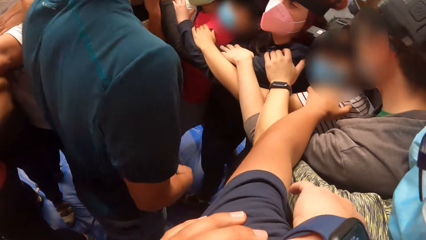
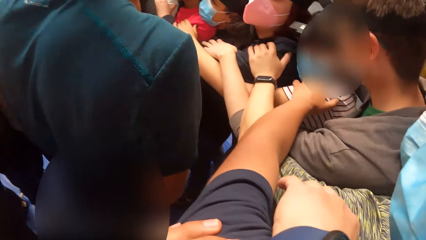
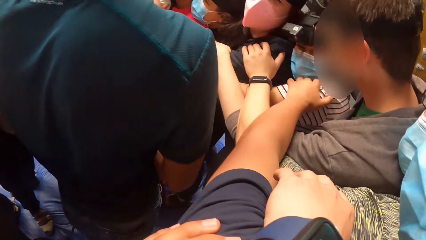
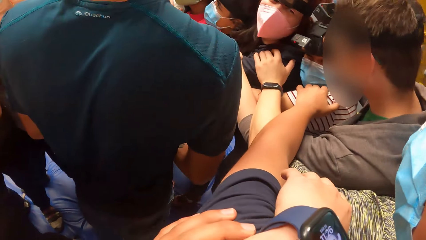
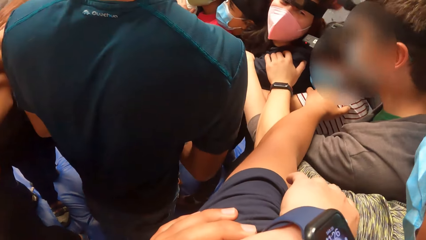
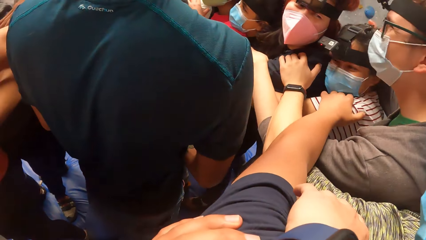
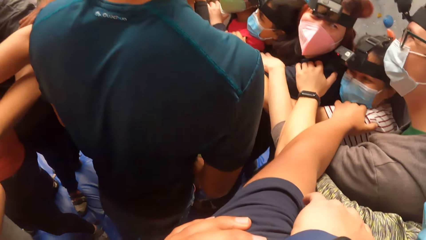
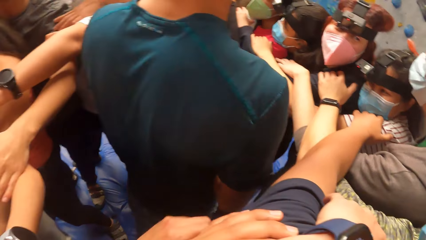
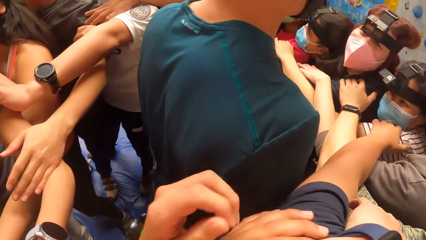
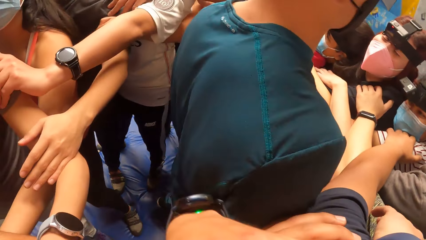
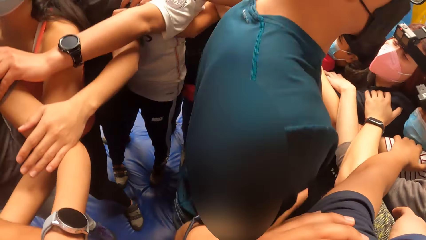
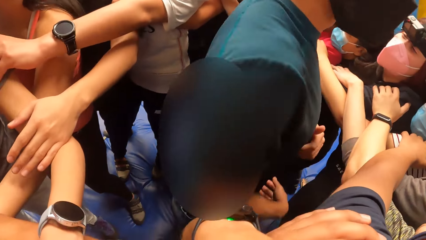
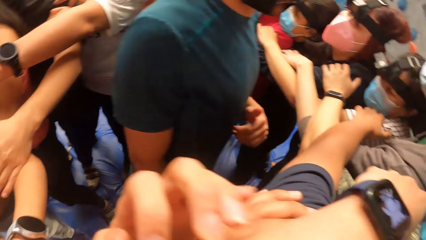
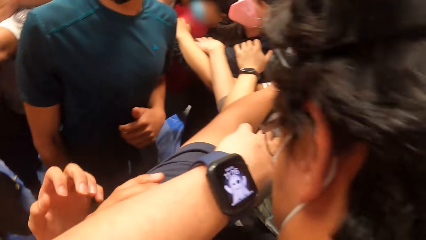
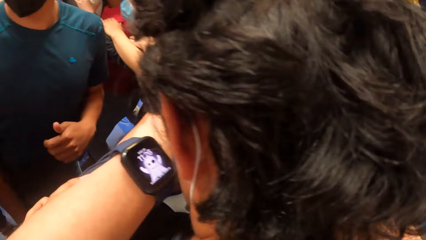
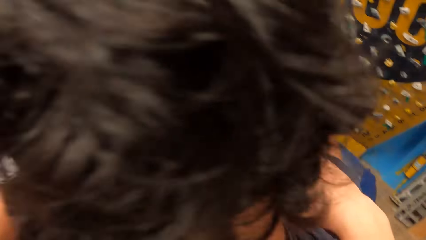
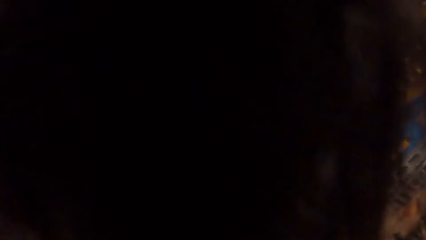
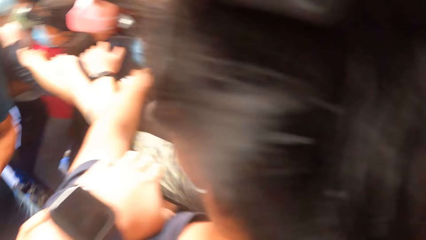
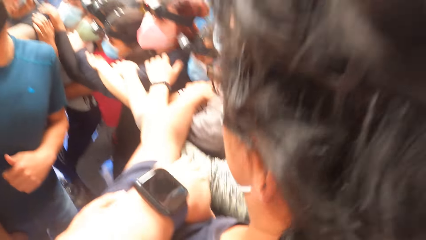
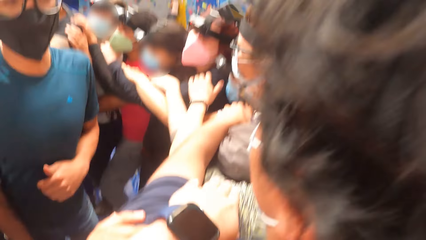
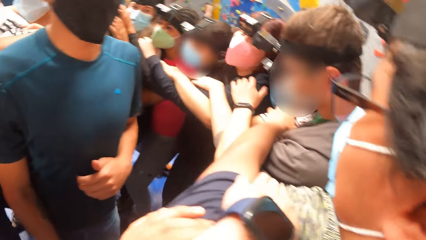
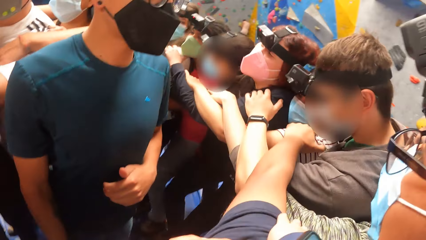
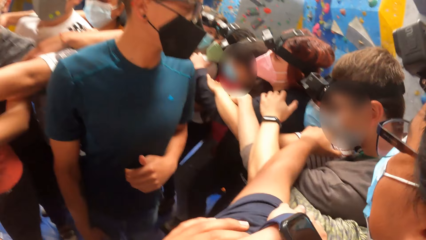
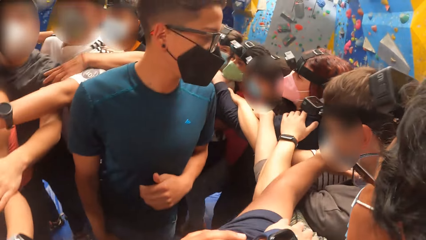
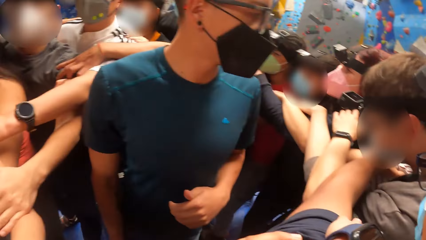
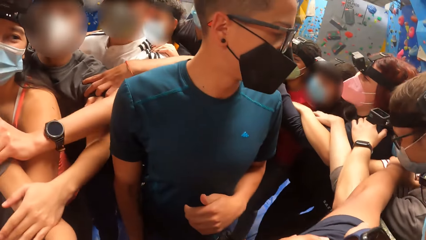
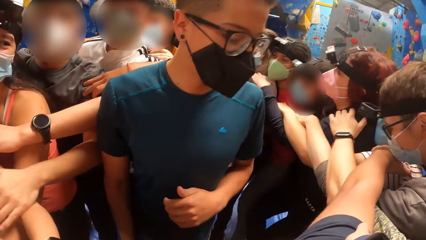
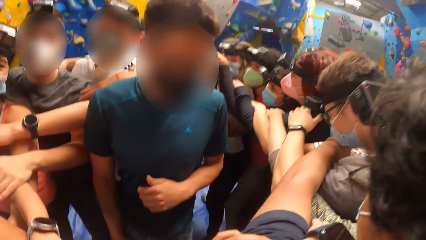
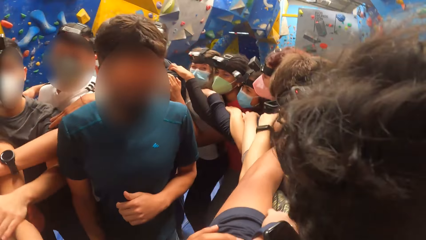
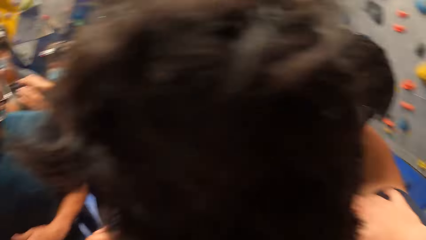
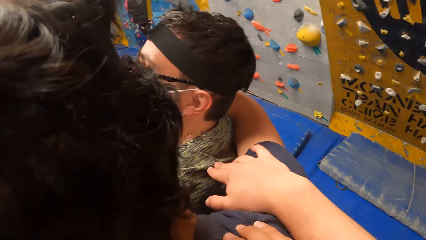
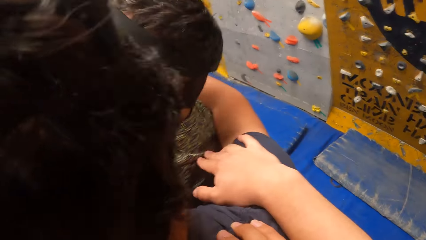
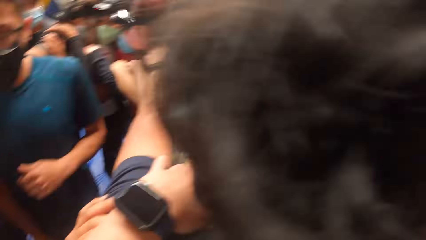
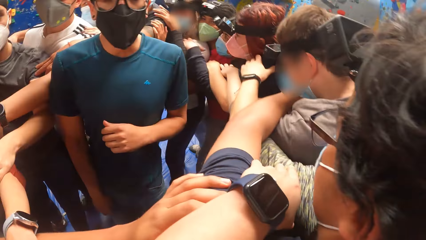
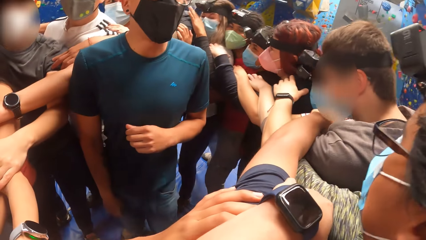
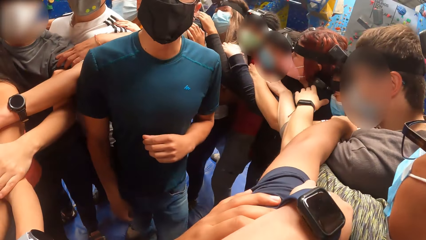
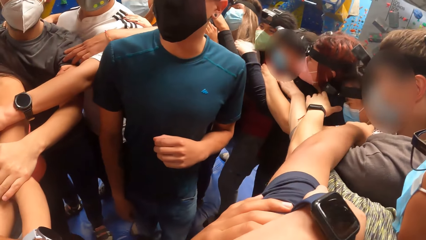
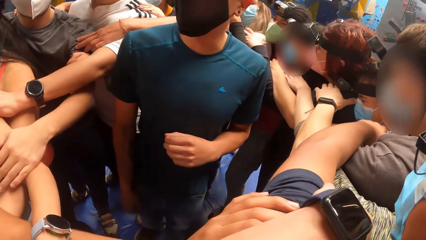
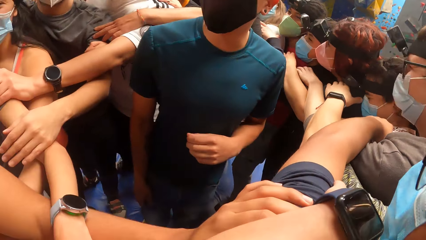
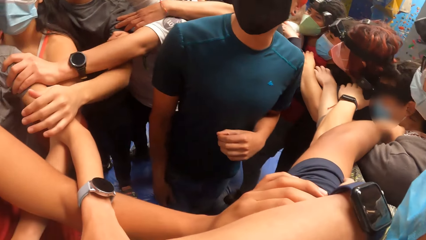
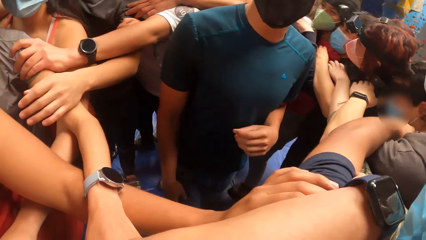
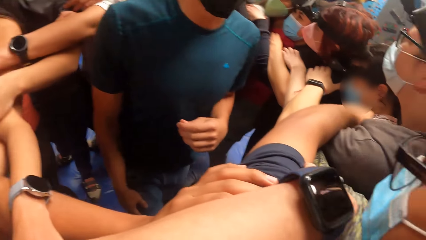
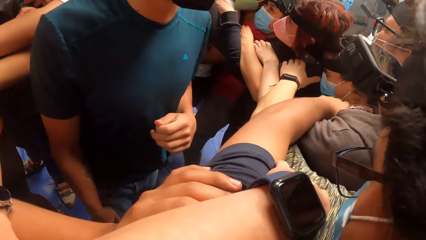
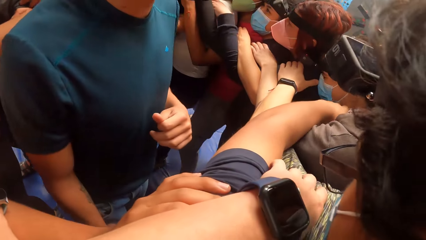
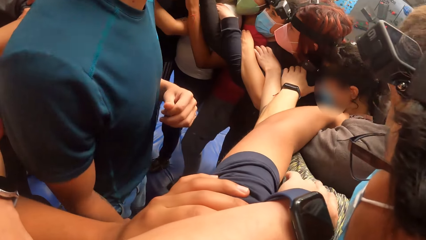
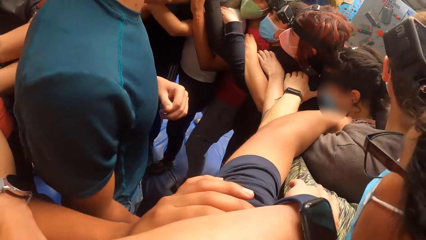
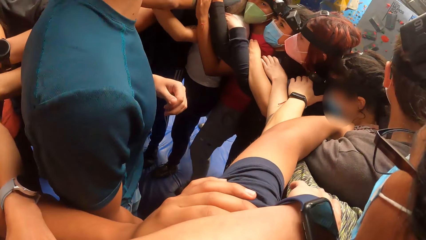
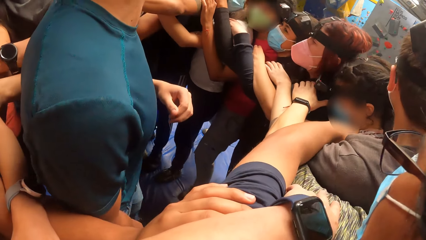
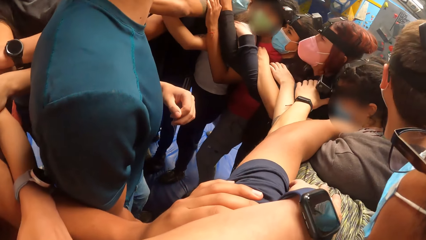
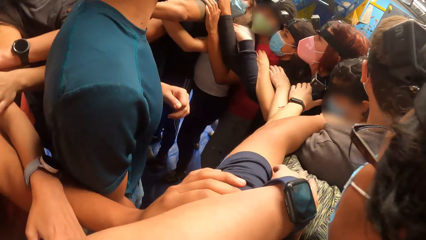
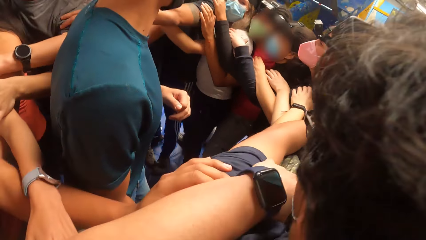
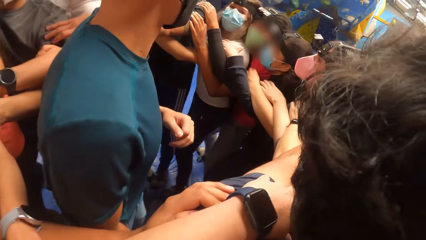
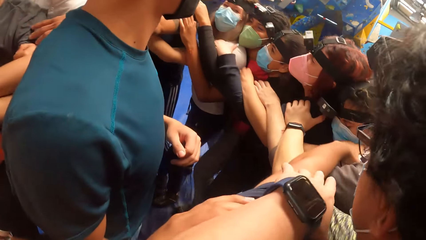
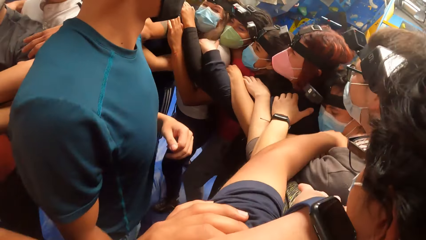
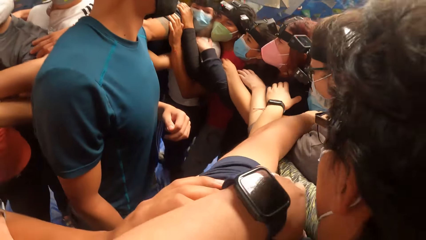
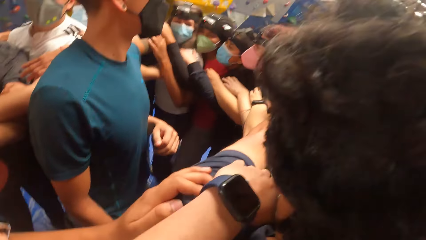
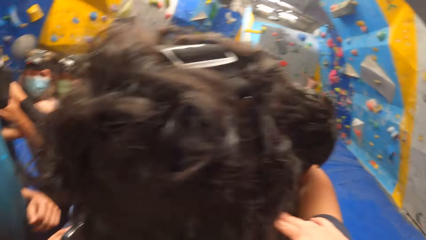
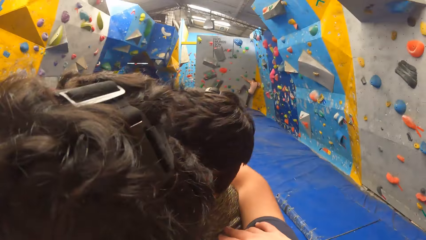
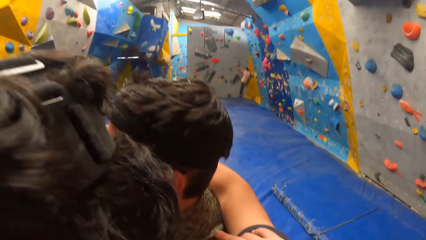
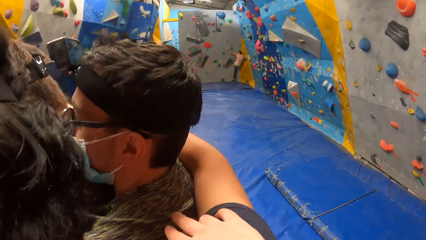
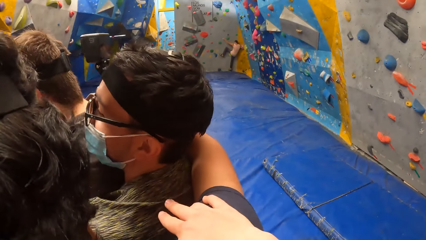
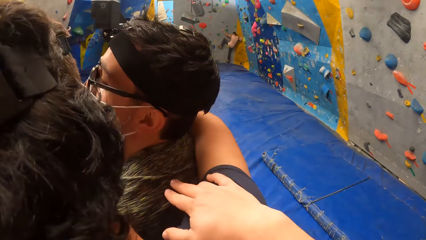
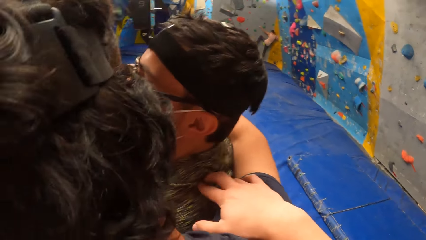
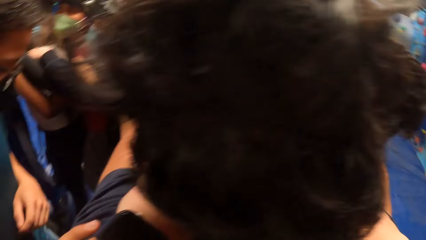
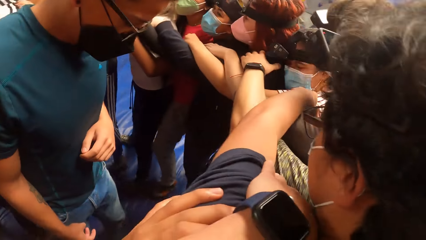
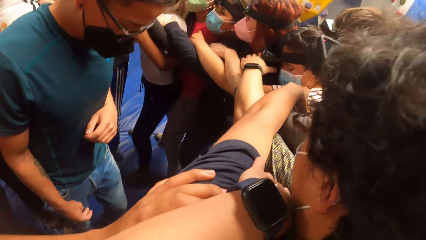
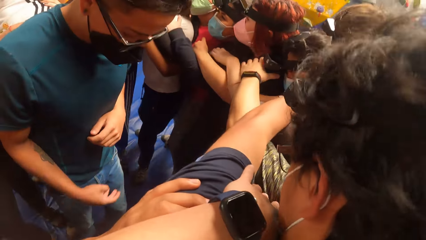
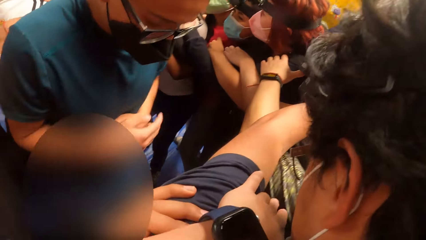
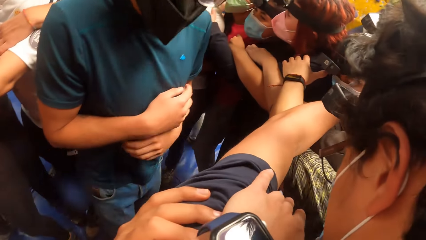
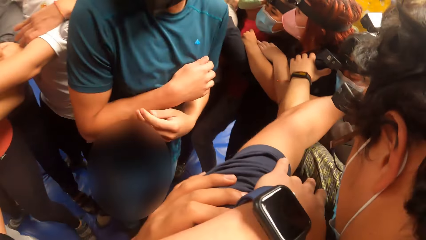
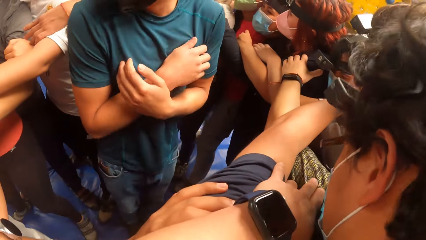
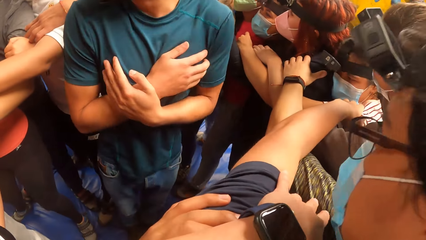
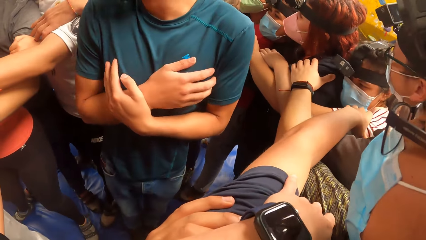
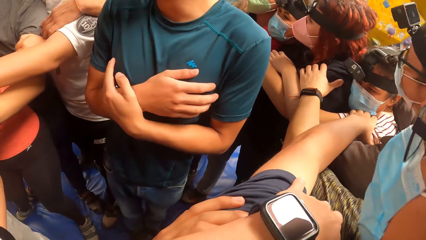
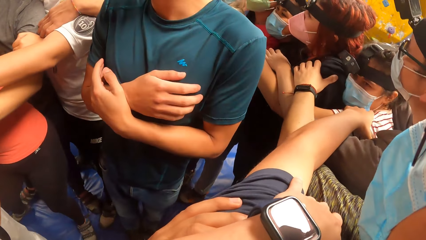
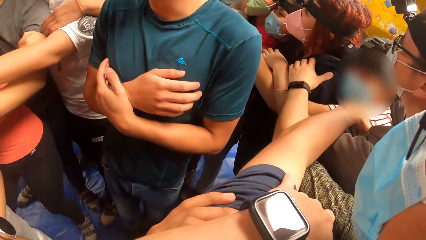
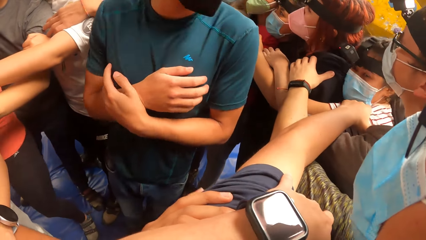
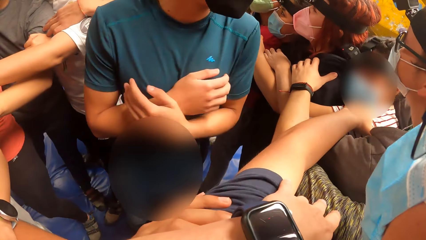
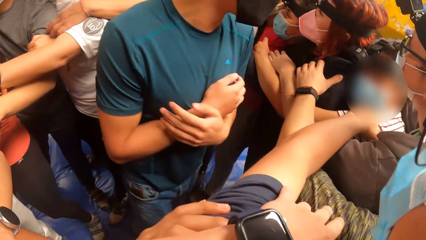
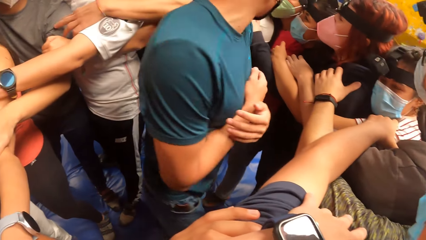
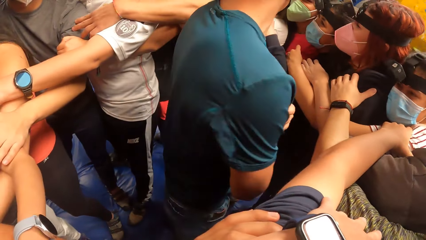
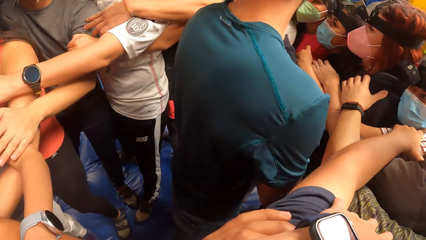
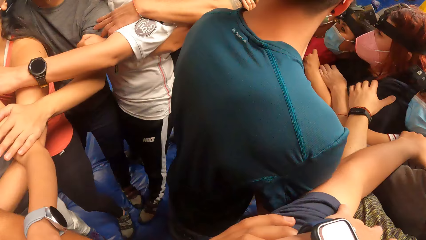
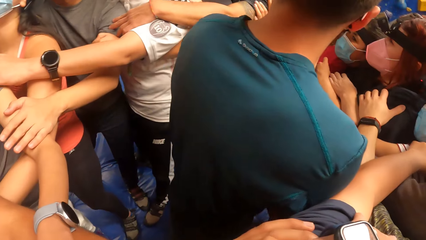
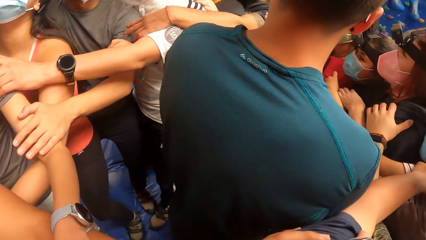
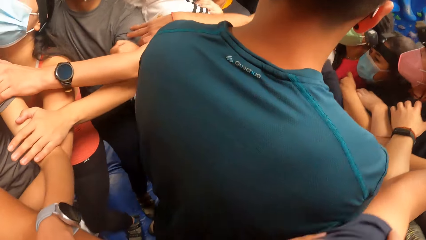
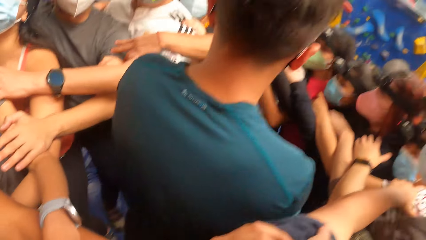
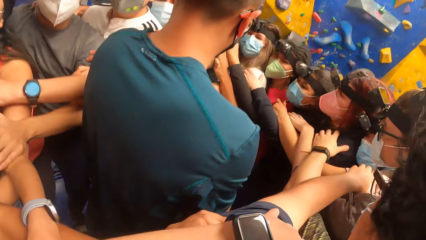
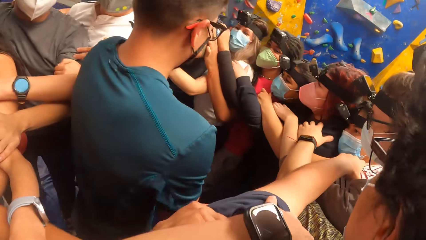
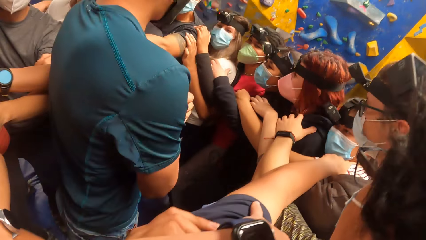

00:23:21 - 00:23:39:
The group of people move in a circle. The camera wearer looks around. A person looks around. The camera wearer looks around. The person puts the hands together. The camera wearer jumps with the group of people.
